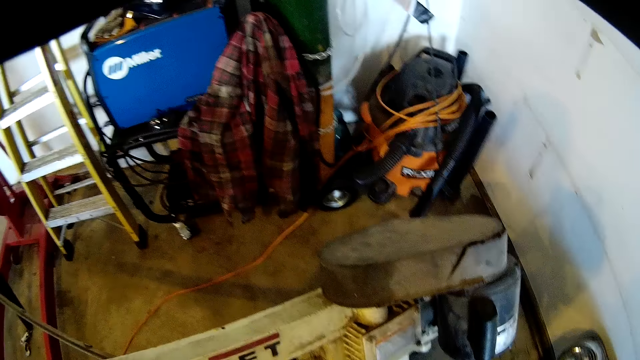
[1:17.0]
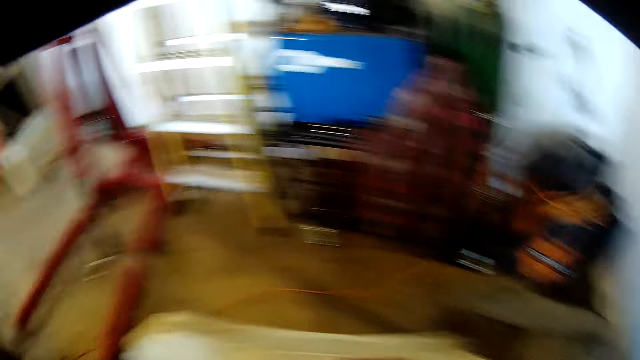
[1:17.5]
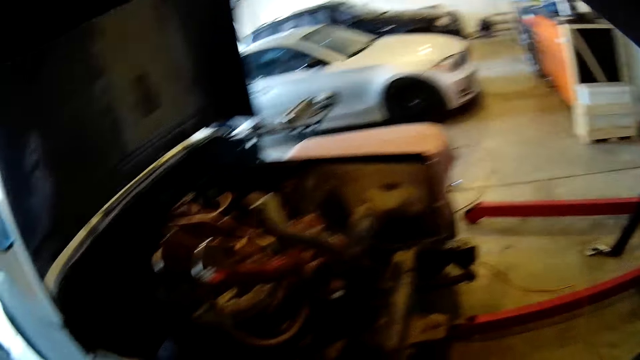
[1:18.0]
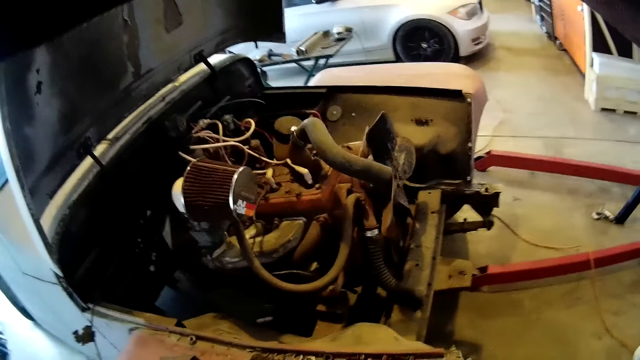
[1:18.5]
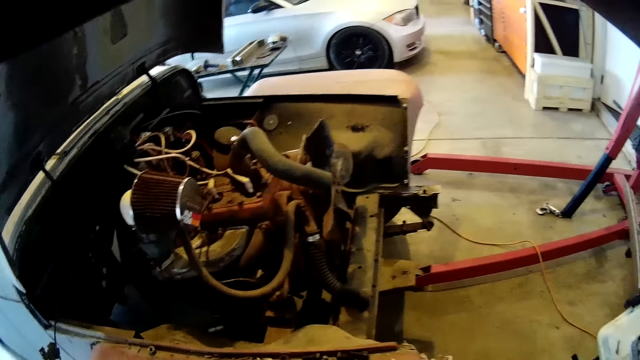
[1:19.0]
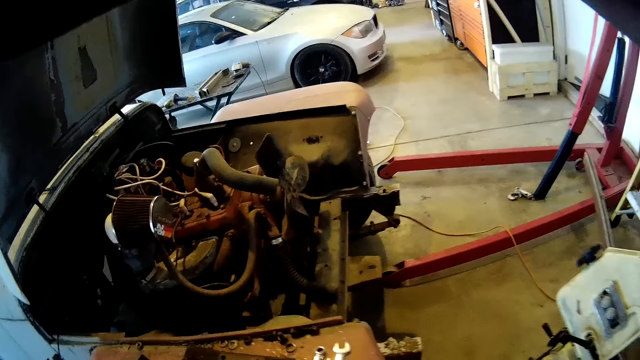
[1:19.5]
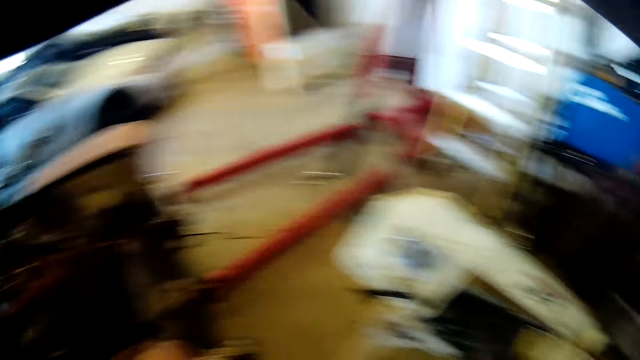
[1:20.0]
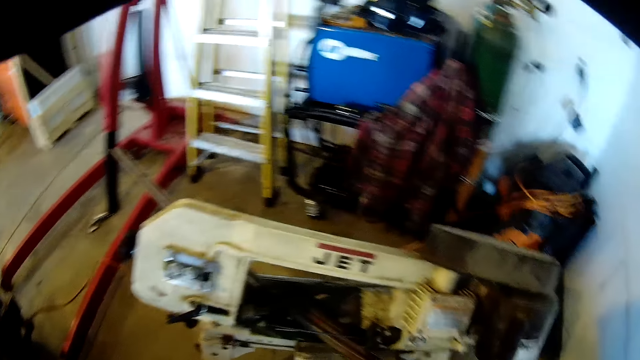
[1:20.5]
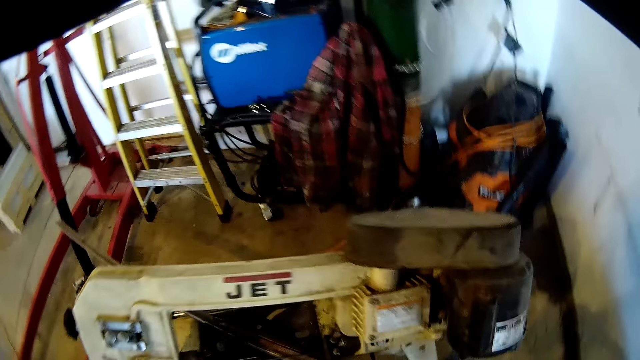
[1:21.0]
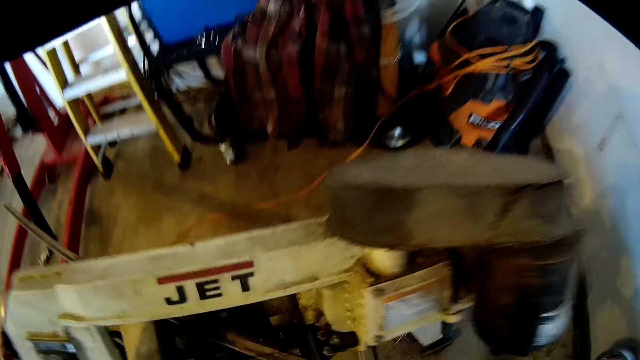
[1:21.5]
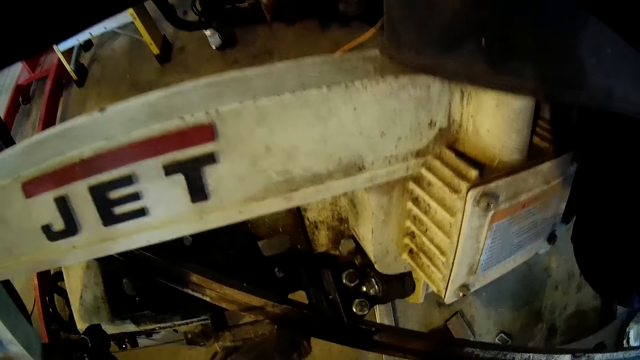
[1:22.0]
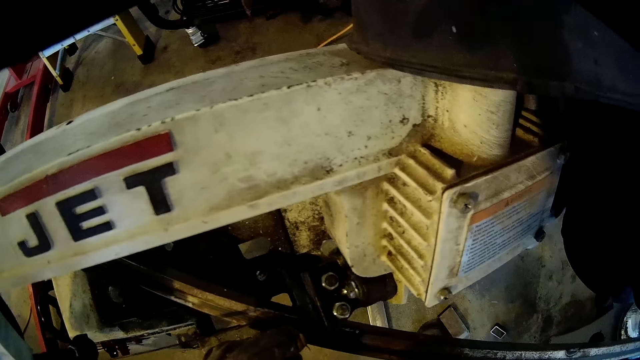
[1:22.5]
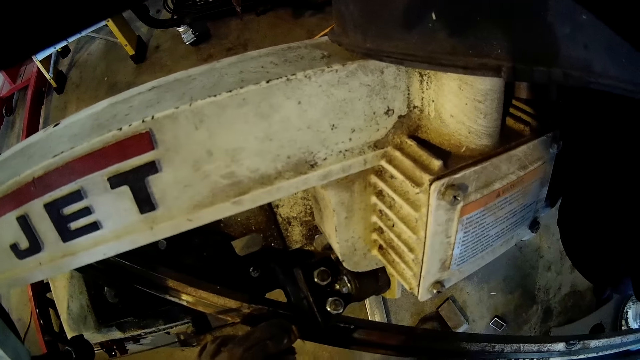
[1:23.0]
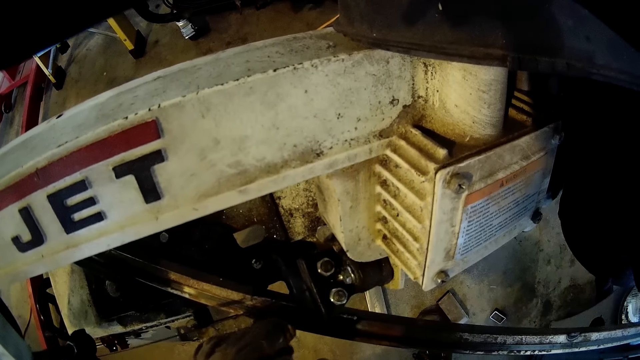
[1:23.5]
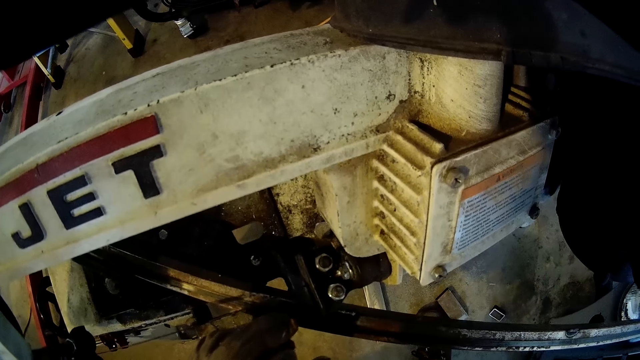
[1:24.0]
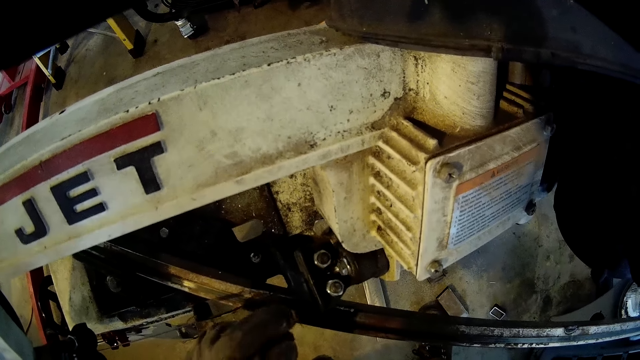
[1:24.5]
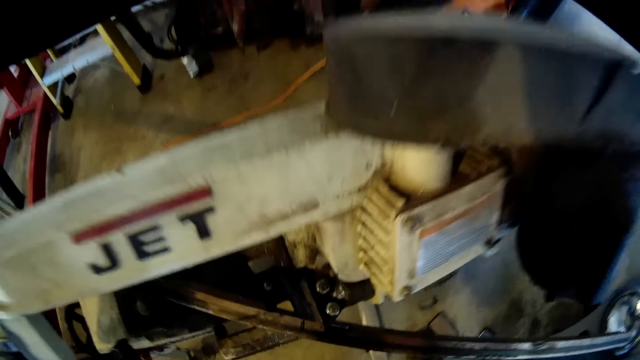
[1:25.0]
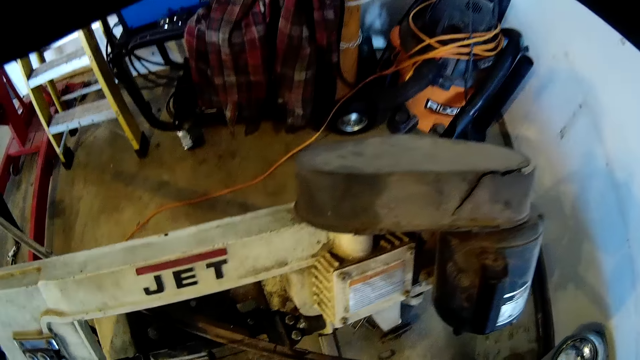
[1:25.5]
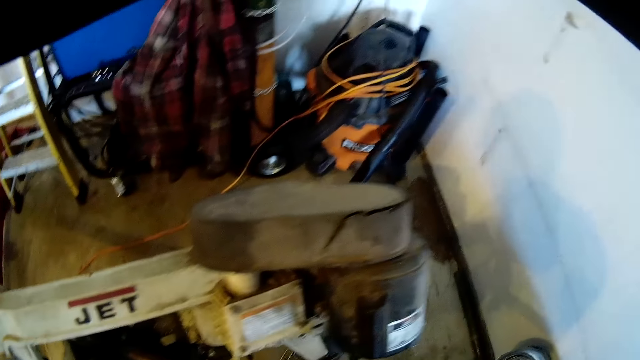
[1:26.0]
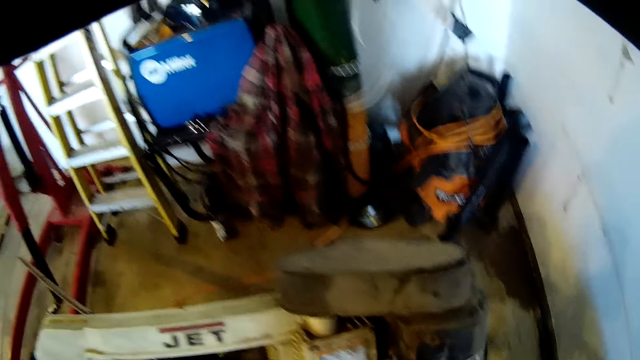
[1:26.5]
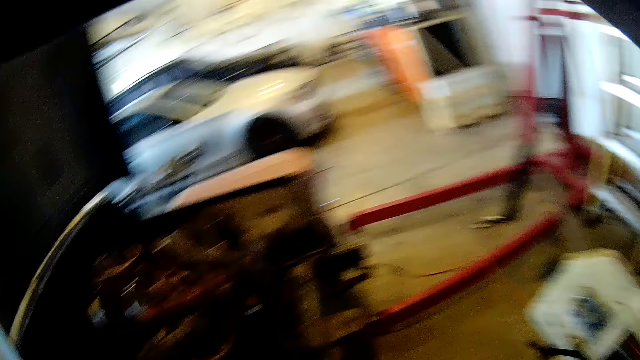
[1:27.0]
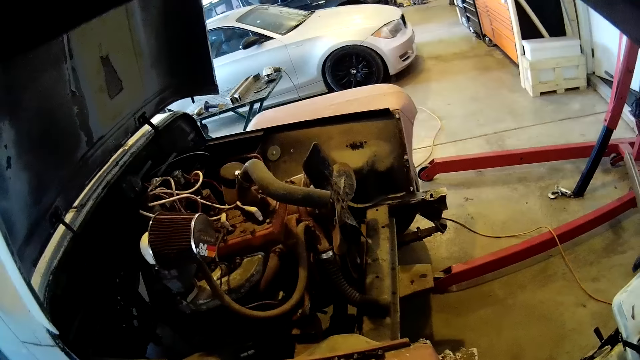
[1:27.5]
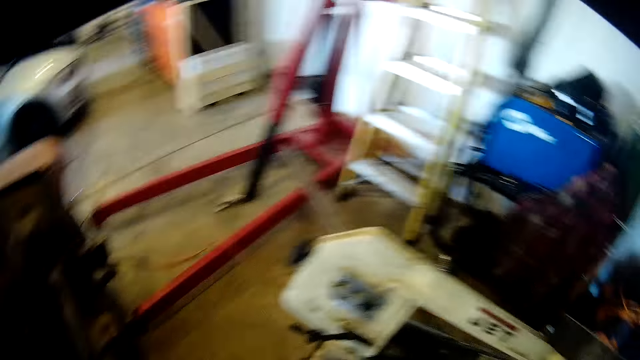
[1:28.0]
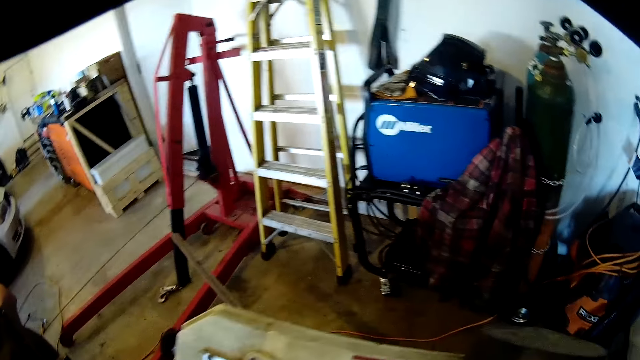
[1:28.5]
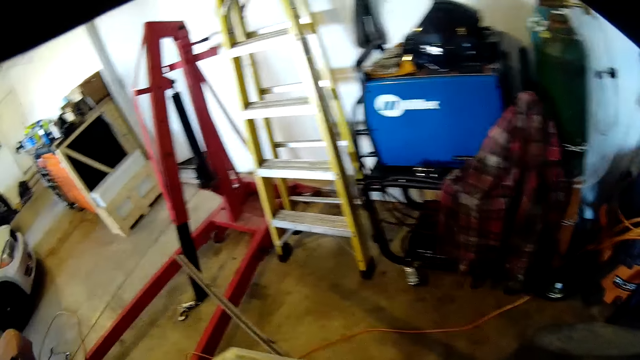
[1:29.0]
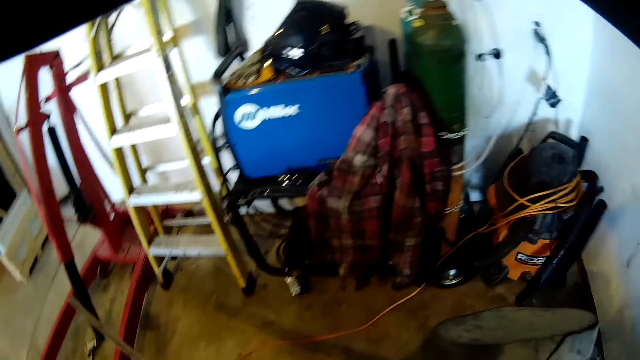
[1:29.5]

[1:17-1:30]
The camera wearer looks at the engine. He marks a point on the piece of metal on the vertical band sawing machine with his left hand. He looks at the machine. He rubs the metal with his left hand. He looks at the engine.

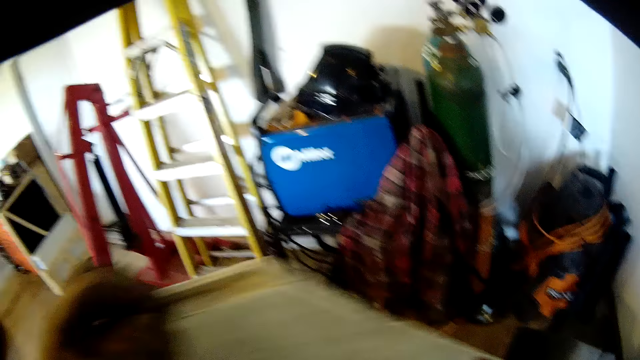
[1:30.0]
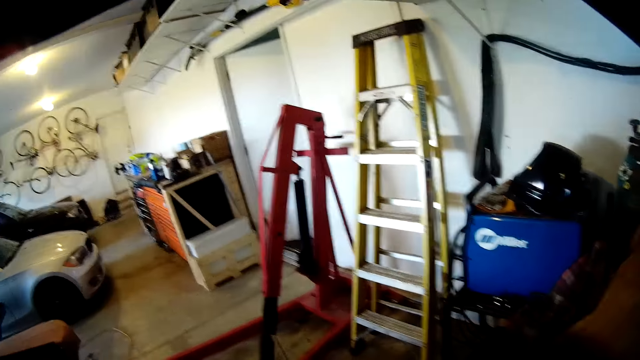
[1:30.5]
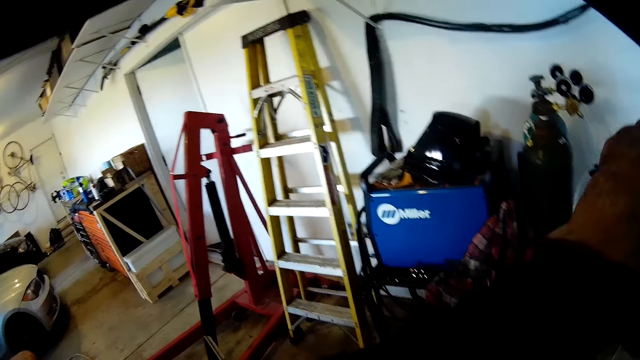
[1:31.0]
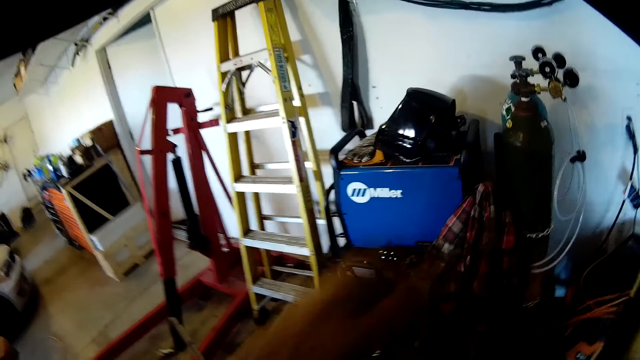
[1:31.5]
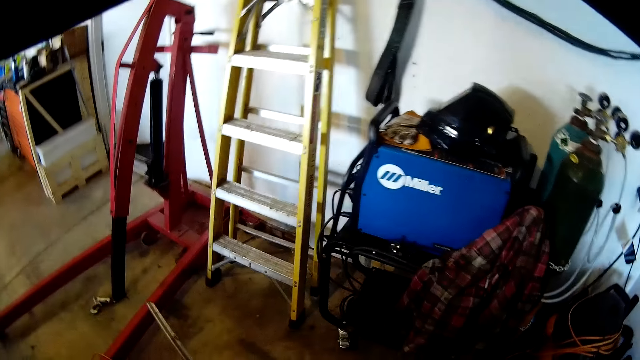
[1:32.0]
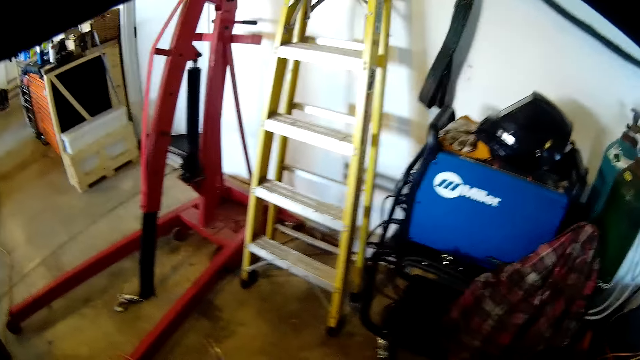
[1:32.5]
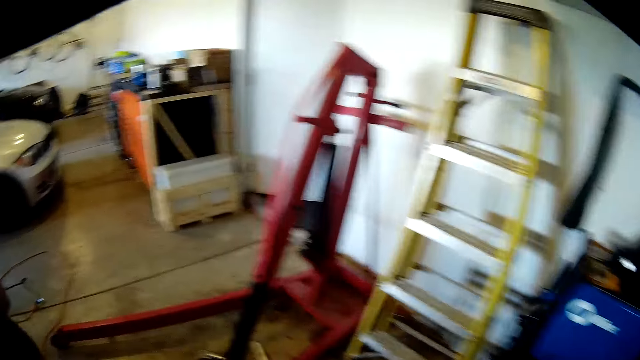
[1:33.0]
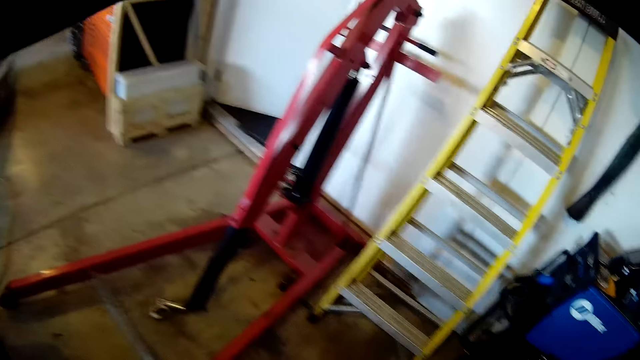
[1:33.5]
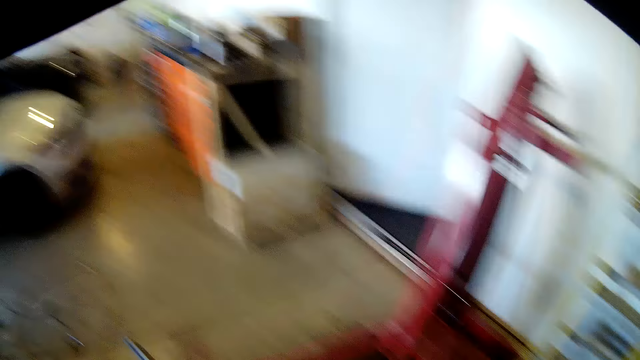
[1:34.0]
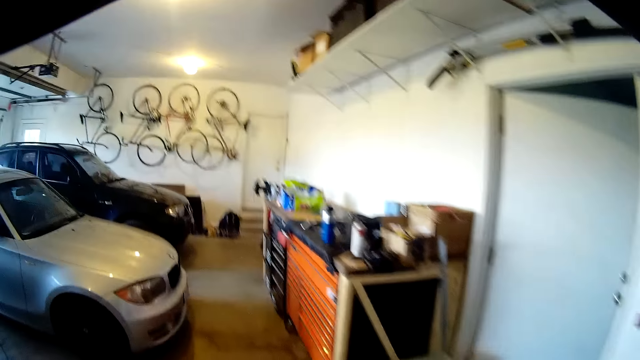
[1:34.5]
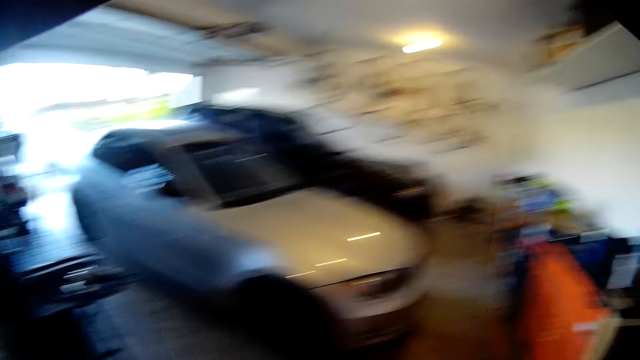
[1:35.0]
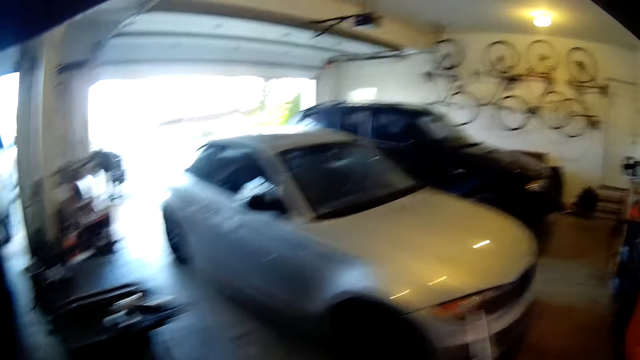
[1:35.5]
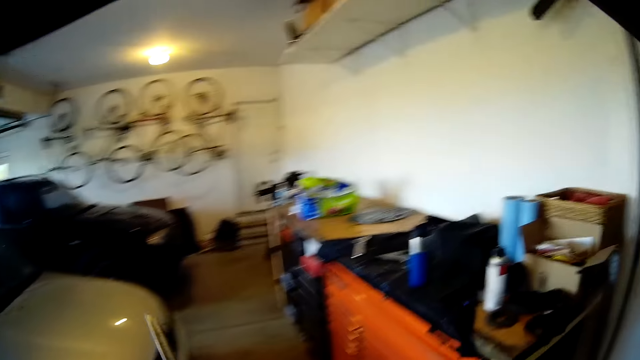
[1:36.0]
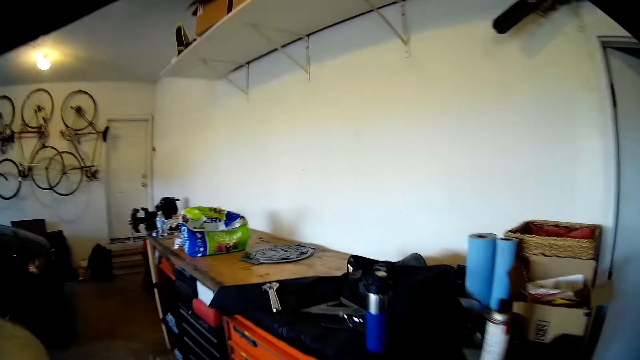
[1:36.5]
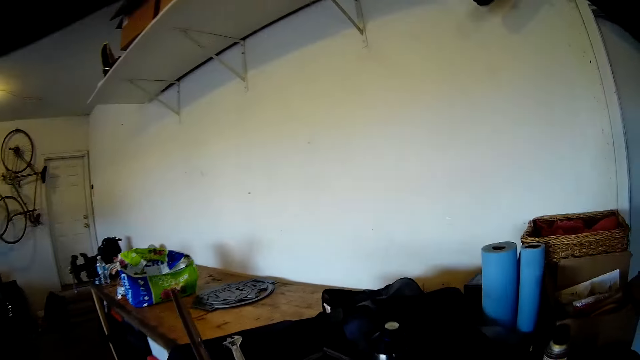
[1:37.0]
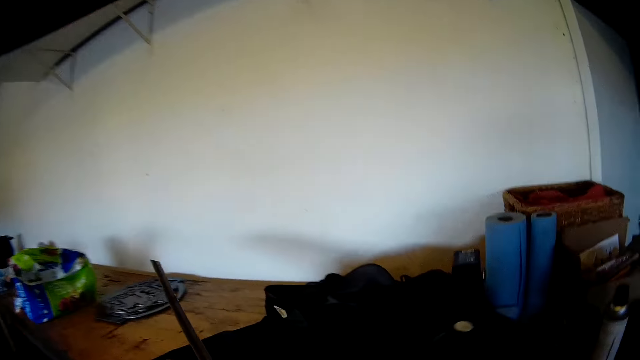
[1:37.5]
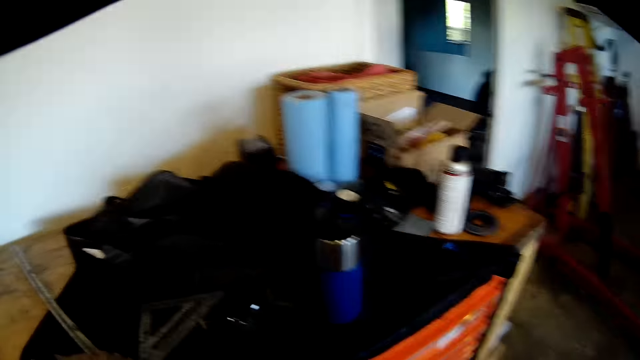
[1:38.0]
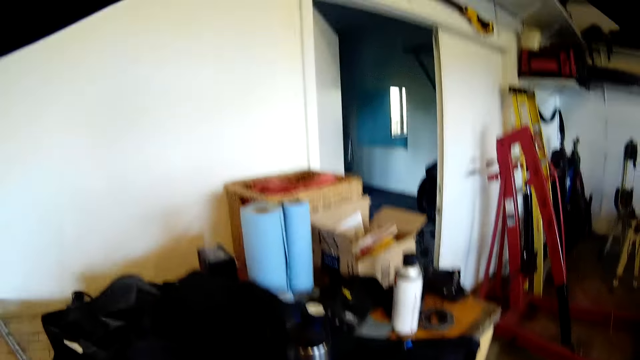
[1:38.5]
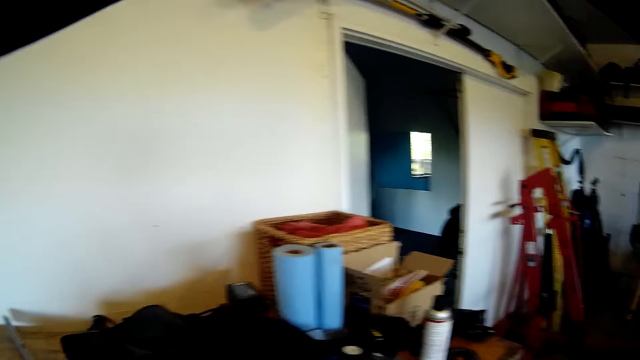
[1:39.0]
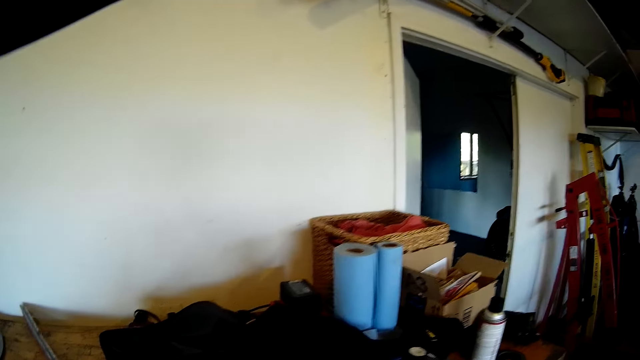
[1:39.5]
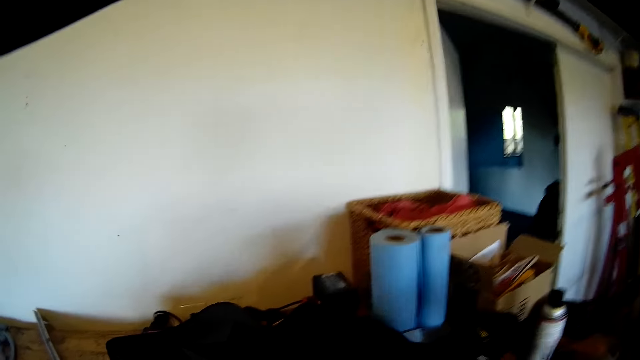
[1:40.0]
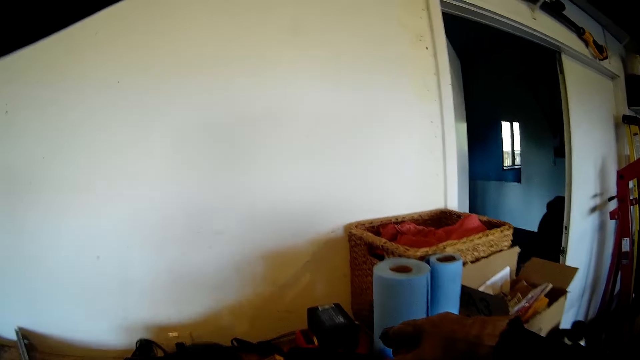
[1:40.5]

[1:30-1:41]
The camera wearer pulls up the vertical band sawing machine with his left hand. He lifts the metal to the front. He drops the piece of metal on the workshop table with his left hand.
